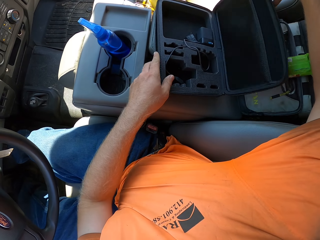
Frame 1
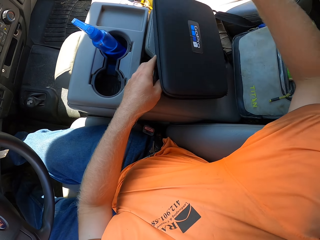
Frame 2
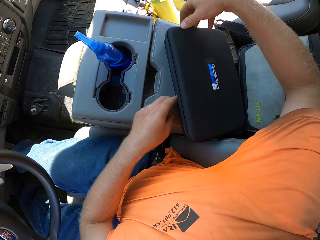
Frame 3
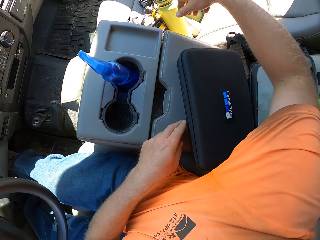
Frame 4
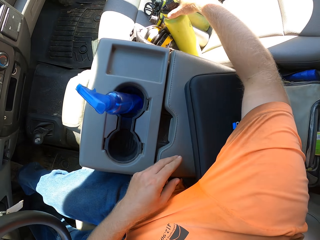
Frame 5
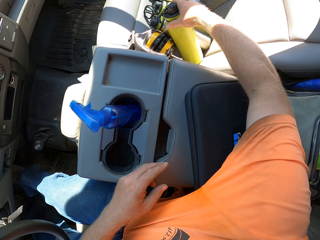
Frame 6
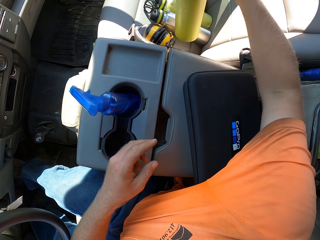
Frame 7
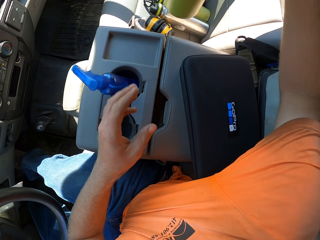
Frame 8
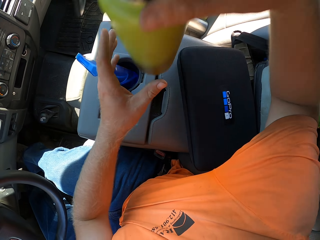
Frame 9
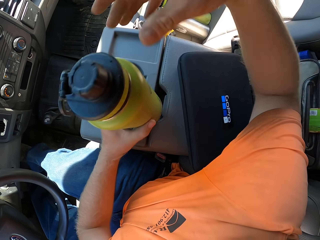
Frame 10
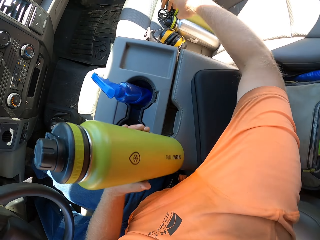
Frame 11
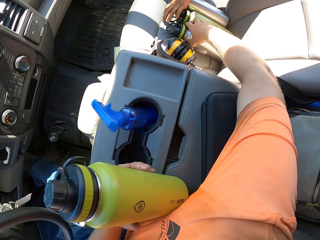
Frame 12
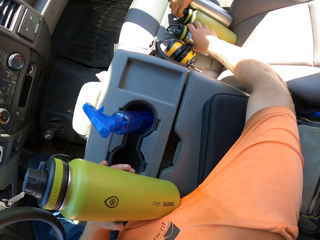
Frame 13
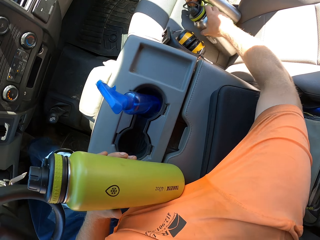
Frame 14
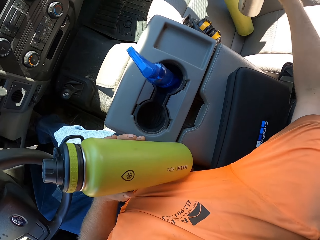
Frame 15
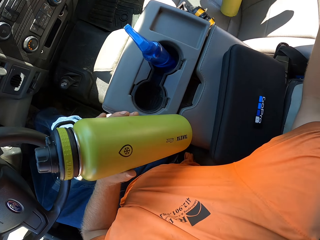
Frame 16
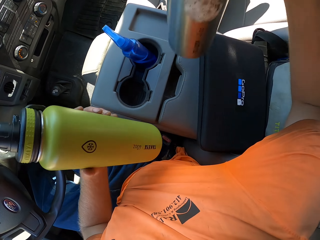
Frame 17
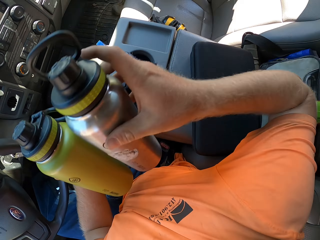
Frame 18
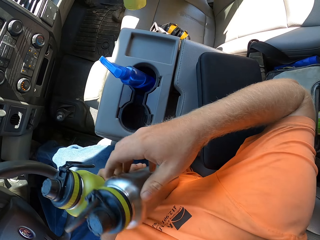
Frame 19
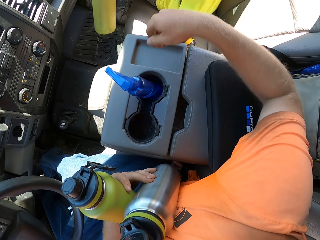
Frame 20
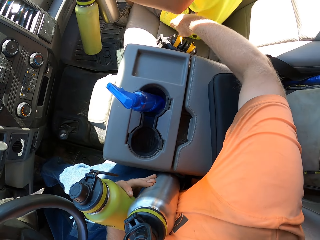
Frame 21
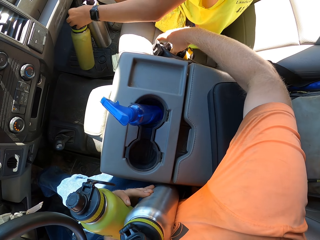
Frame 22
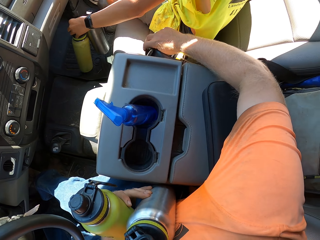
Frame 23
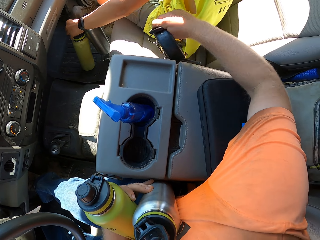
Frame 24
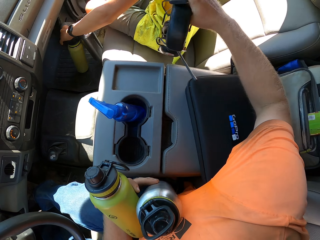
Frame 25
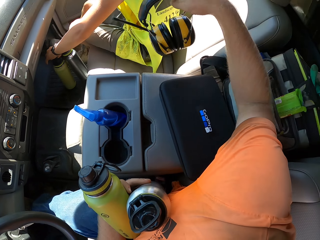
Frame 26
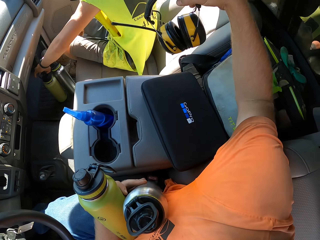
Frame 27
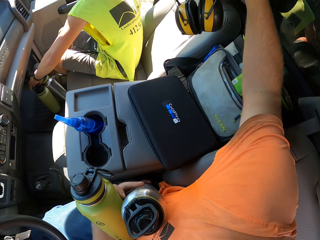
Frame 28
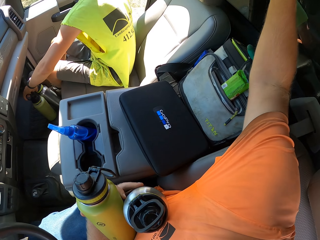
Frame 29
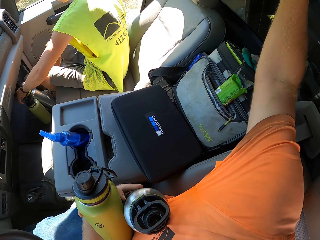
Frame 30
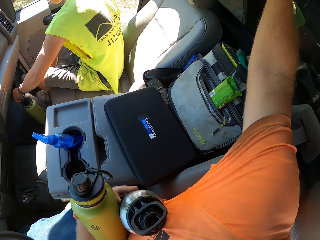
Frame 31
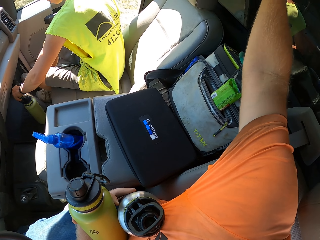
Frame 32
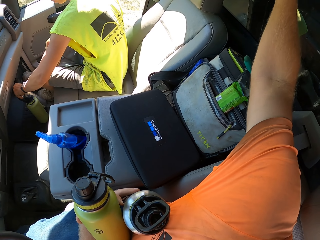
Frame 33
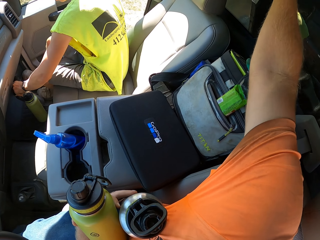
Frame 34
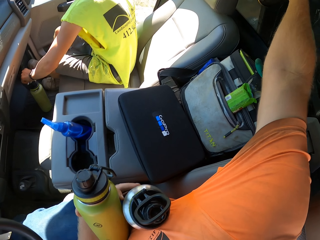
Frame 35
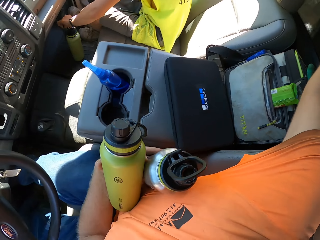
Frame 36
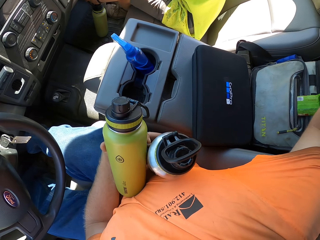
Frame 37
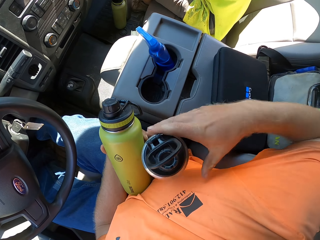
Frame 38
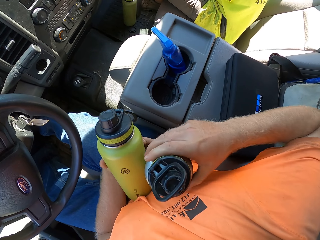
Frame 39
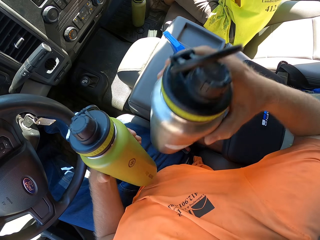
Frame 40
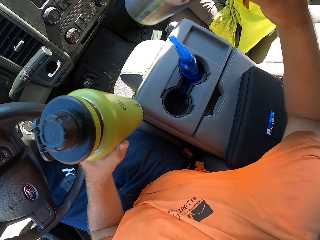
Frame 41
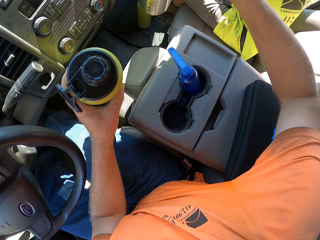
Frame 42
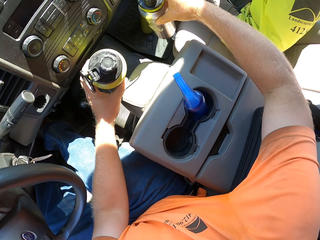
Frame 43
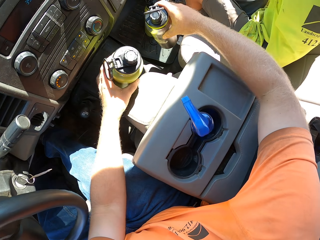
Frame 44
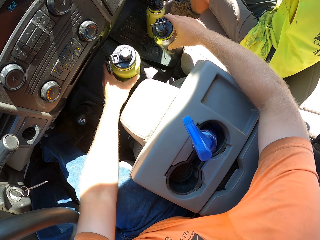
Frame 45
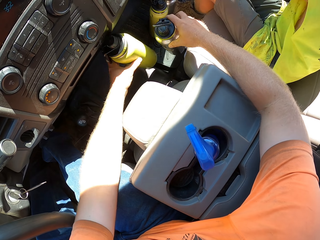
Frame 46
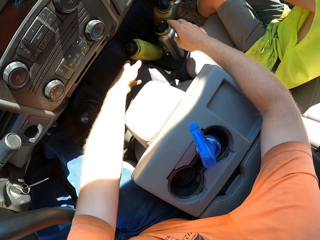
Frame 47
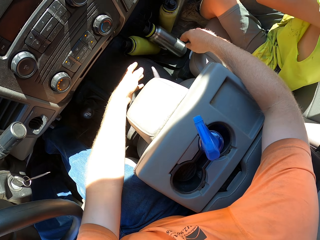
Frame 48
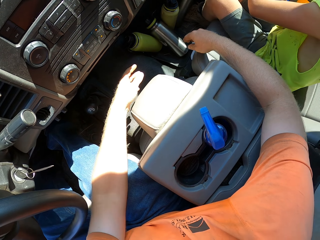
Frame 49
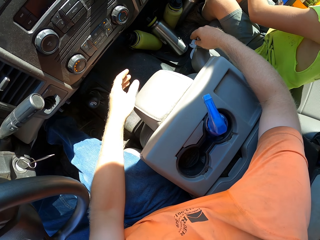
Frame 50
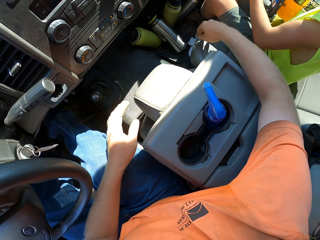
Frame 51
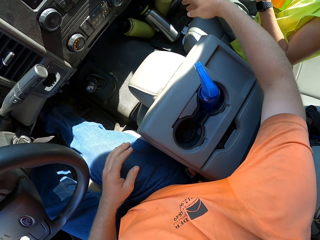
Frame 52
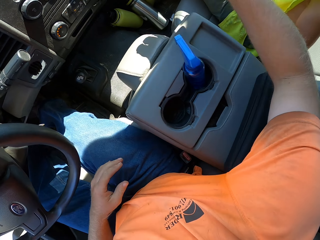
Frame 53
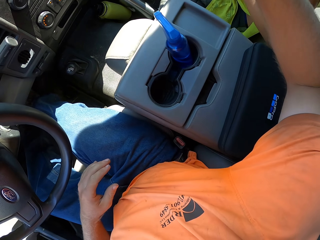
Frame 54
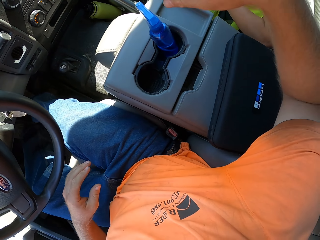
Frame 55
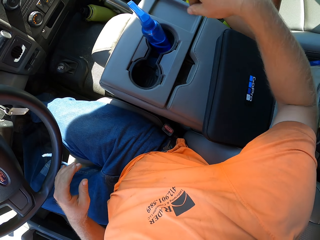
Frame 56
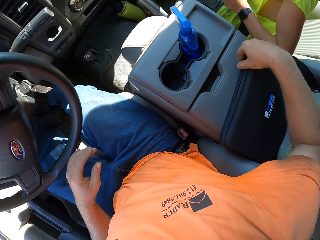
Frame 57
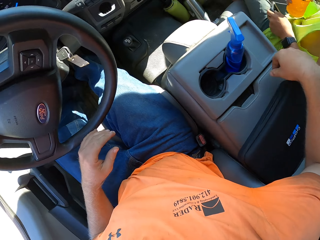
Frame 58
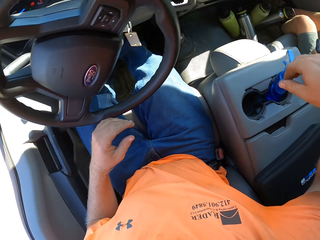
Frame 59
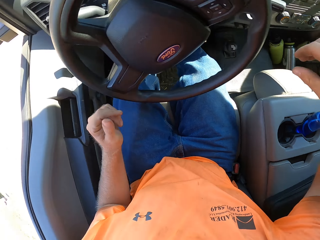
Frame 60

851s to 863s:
The camera wearer closes a black pouch on an armrest with his right hand. He picks up a yellow bottle or water bottle from a seat with his right hand. He picks up a stainless steel bottle from the seat with his right hand. The boy enters the truck and sits. The camera wearer picks up a headset from the seat with his right hand. The boy drops the water bottle. The camera wearer puts the headset on a seat with his right hand. He drops the stainless steel bottle on a foot mat with his right hand. He drops the yellow bottle on the foot mat with his left hand.

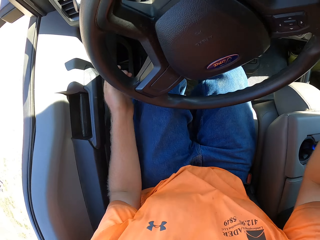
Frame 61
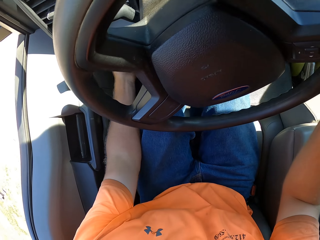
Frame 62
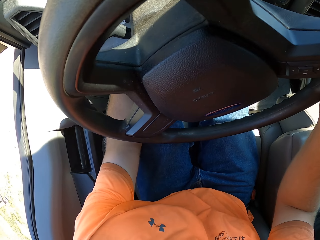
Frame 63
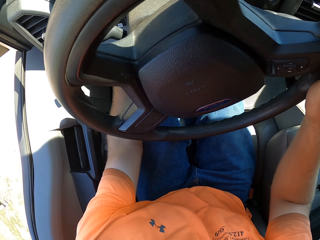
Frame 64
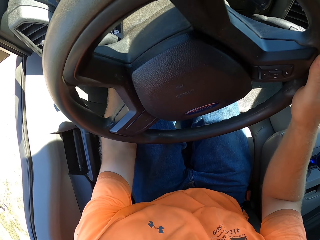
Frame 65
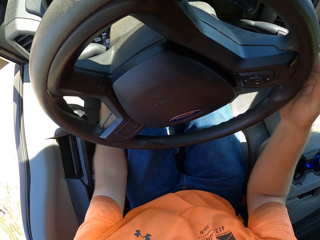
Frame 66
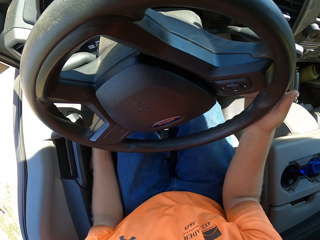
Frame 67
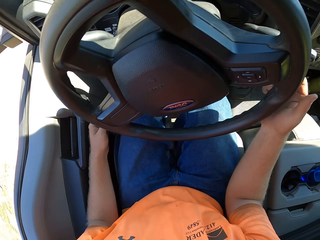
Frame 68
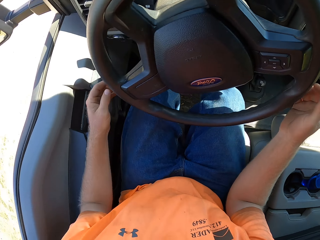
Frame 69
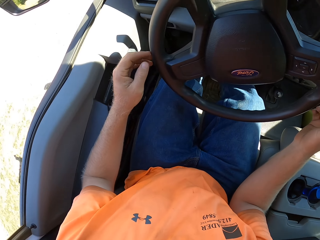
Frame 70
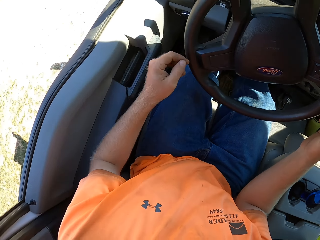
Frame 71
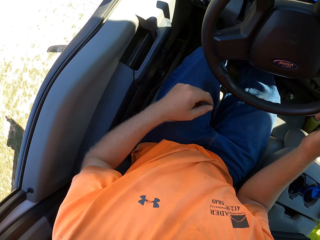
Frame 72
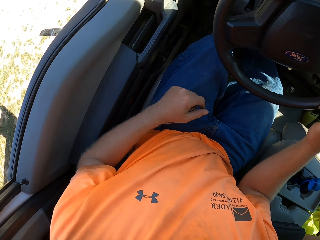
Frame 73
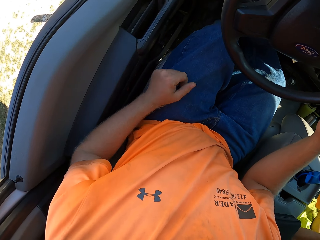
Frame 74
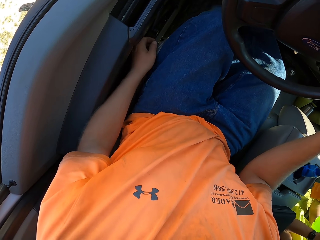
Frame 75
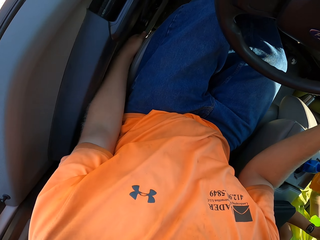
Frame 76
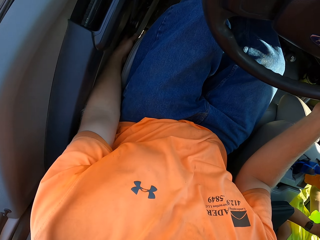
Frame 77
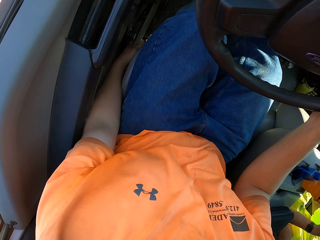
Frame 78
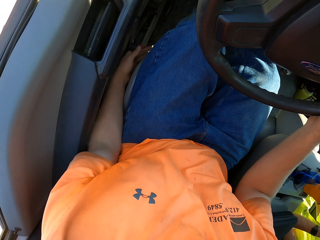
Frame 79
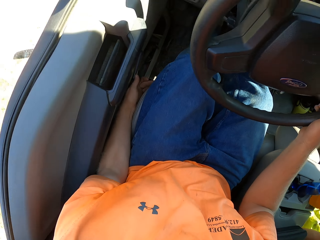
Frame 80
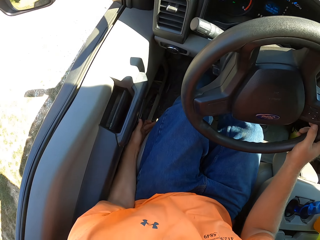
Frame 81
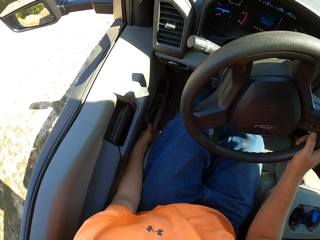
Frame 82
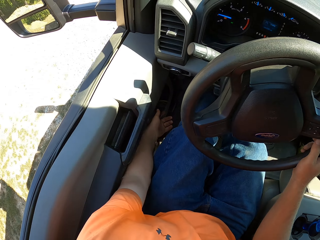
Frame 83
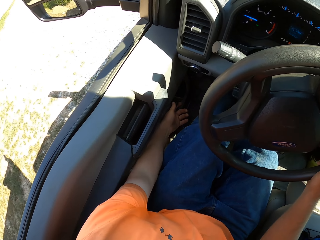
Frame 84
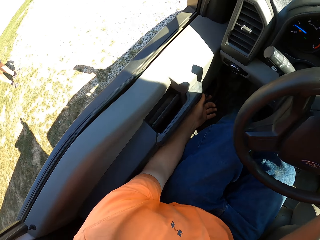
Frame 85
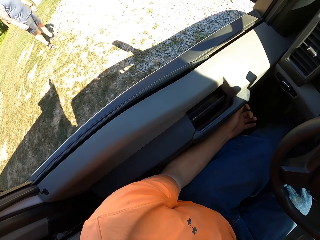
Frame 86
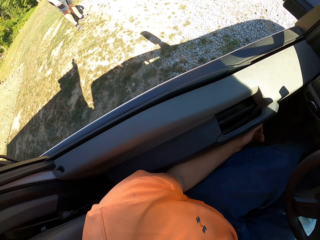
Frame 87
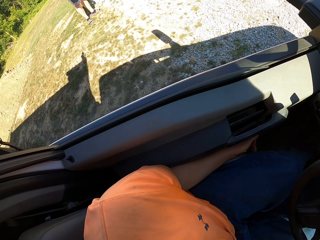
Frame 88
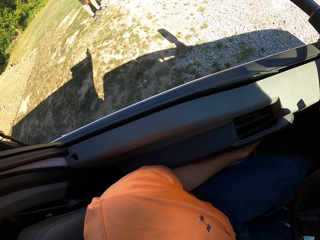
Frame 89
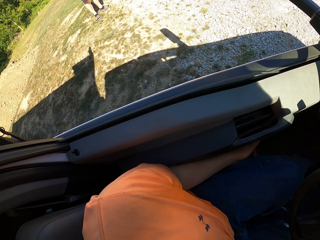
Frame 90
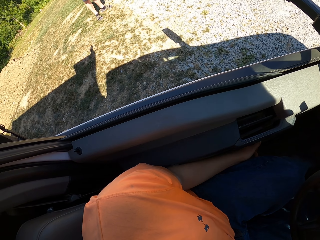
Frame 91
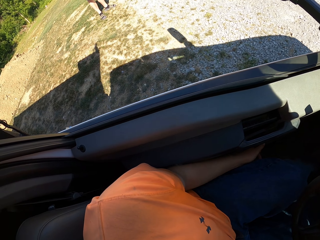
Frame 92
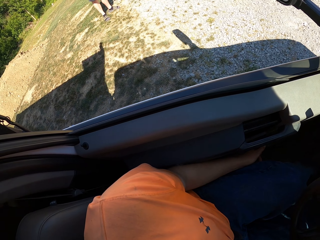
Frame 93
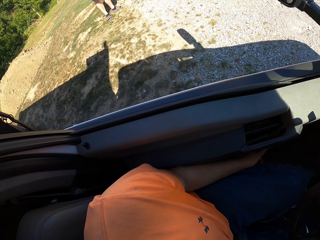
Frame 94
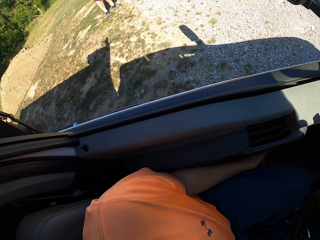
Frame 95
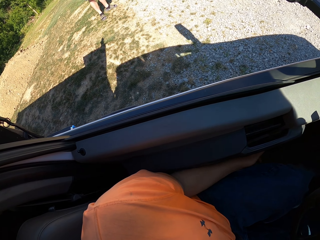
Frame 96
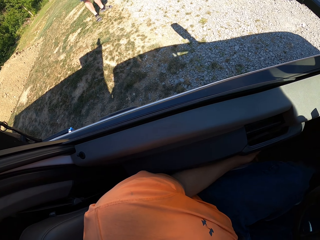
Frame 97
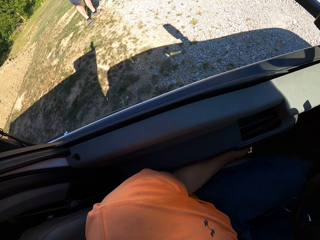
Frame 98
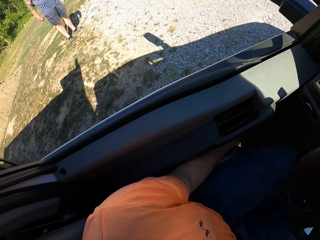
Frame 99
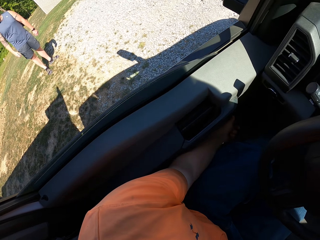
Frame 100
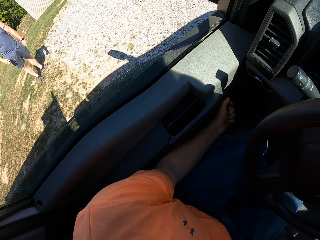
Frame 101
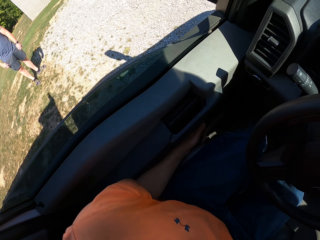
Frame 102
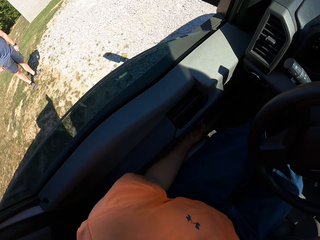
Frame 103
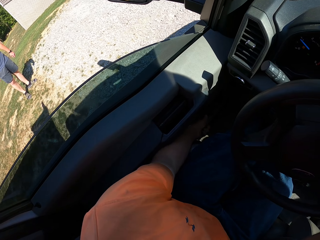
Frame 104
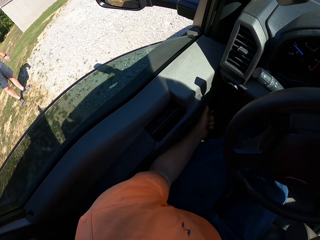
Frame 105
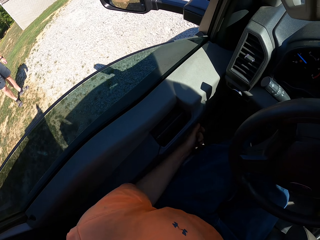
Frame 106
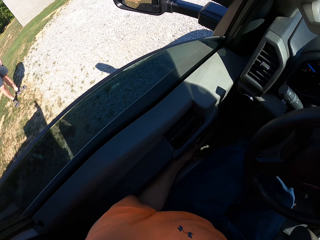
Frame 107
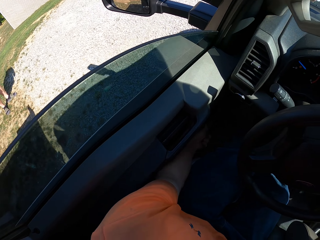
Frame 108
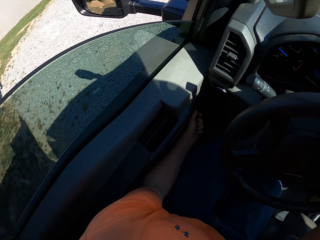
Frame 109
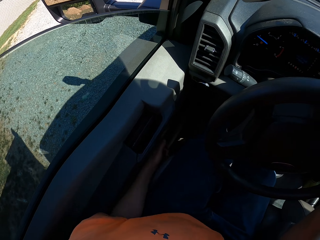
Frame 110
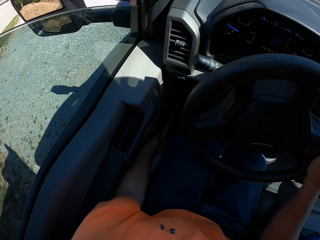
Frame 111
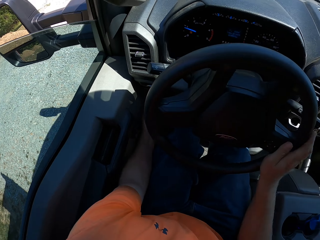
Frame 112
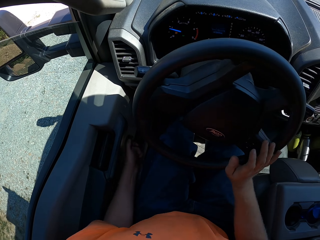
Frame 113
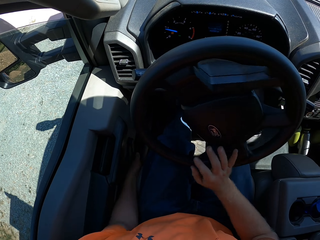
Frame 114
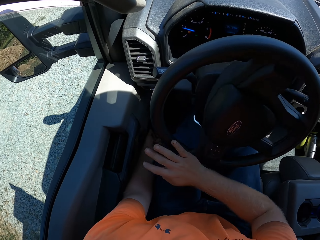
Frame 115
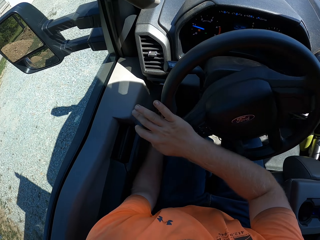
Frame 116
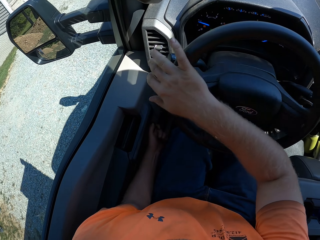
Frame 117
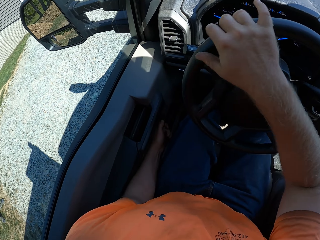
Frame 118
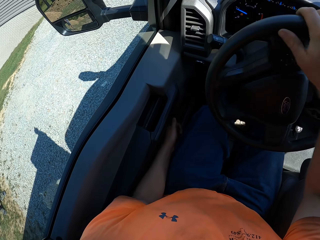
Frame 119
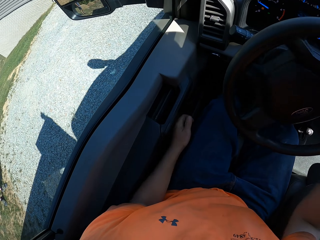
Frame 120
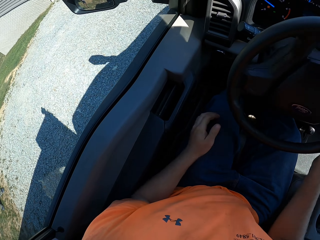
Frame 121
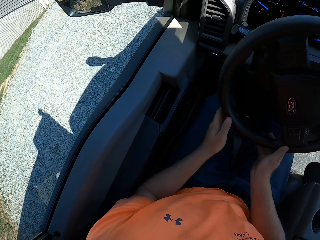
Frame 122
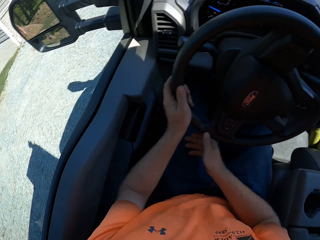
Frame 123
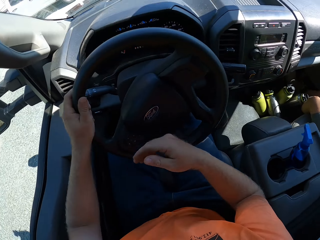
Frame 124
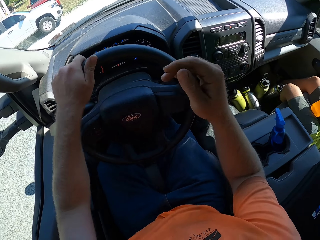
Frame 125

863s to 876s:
The camera wearer starts the car. He winds up a window with his left hand. A man looks around. The camera wearer closes the window. He drives the truck.
